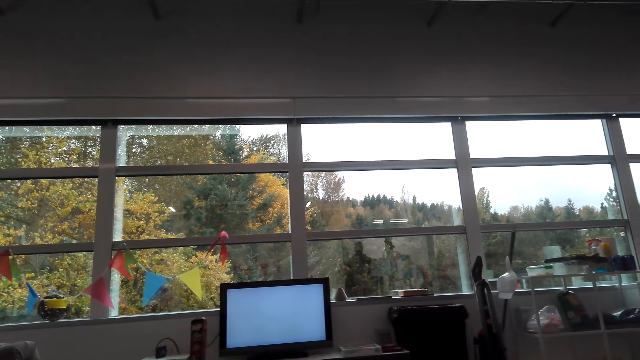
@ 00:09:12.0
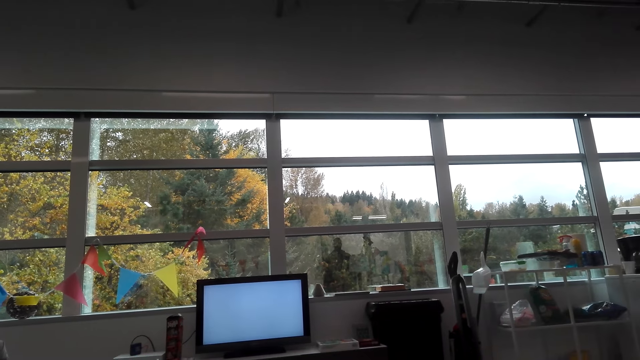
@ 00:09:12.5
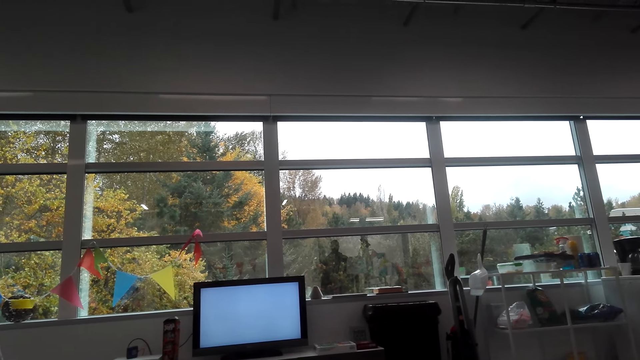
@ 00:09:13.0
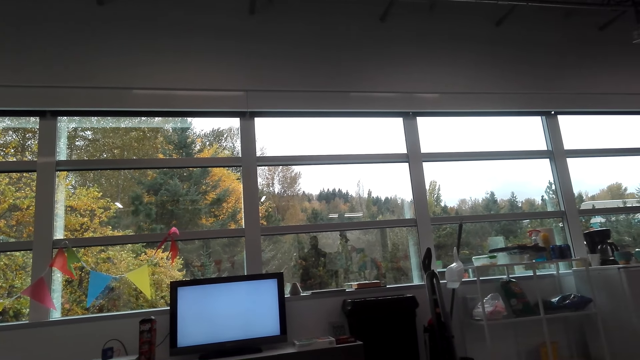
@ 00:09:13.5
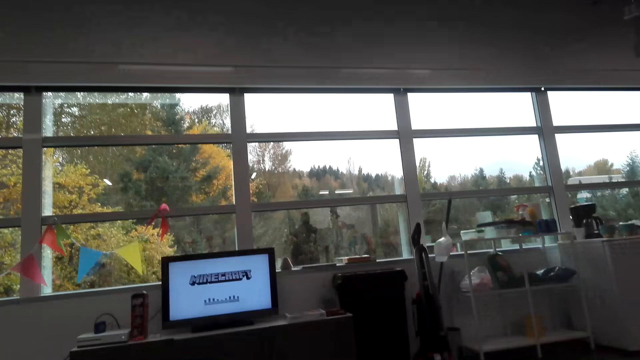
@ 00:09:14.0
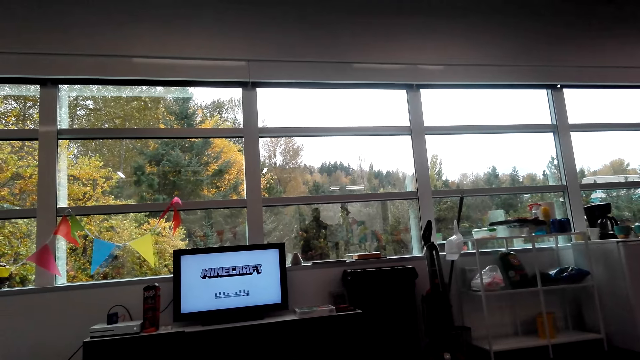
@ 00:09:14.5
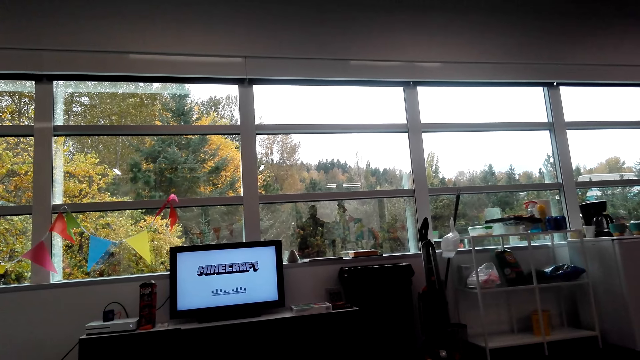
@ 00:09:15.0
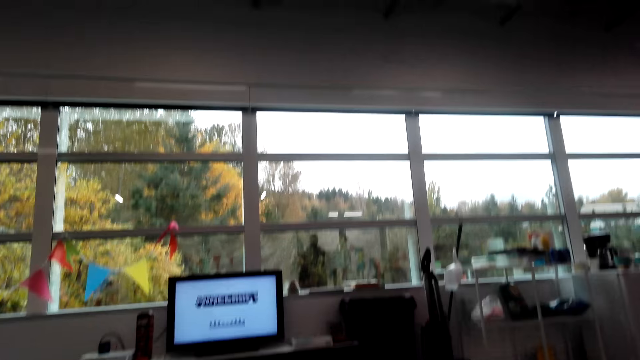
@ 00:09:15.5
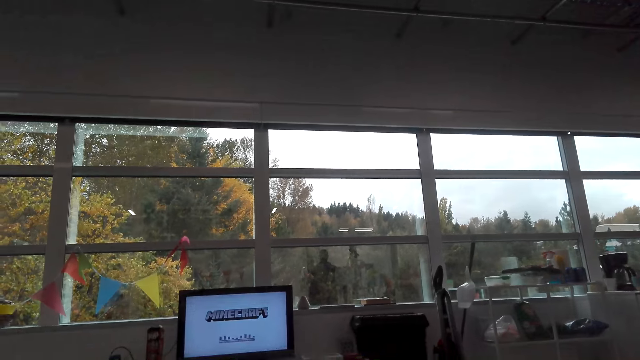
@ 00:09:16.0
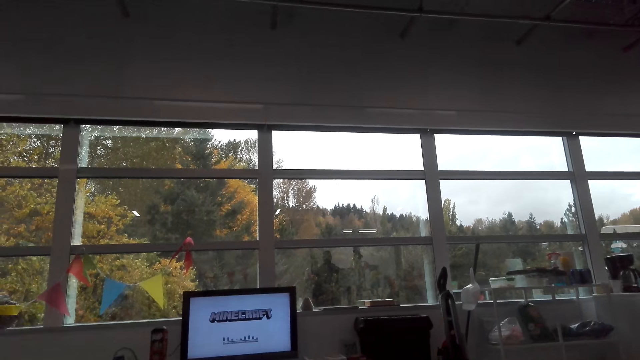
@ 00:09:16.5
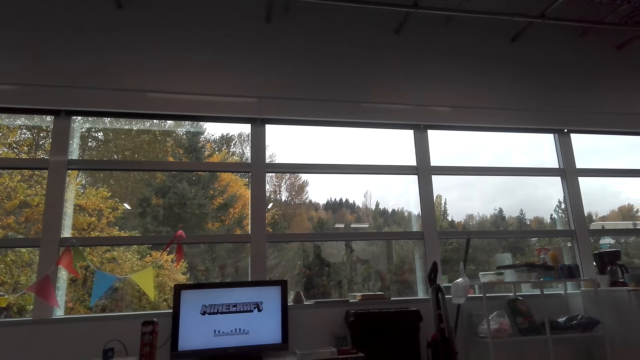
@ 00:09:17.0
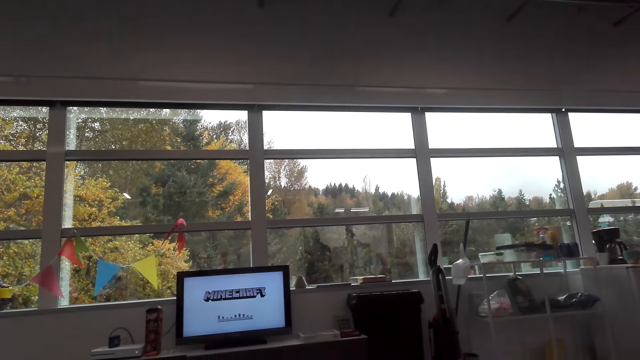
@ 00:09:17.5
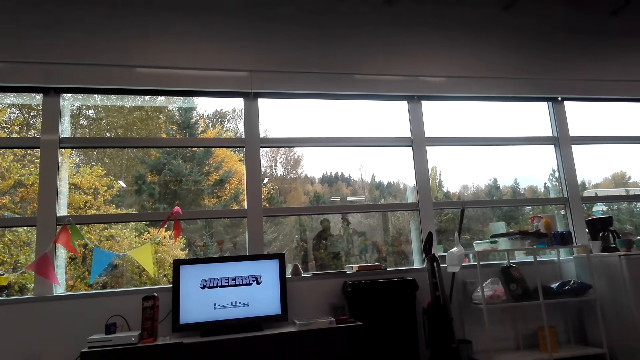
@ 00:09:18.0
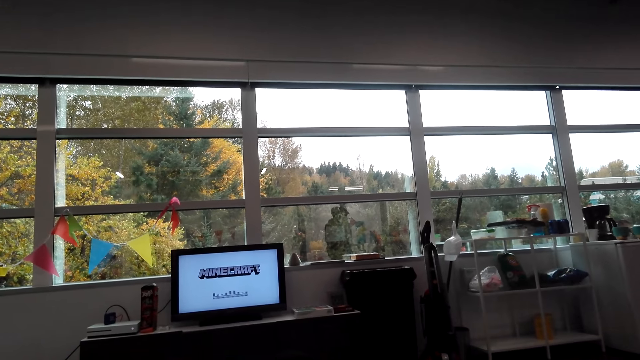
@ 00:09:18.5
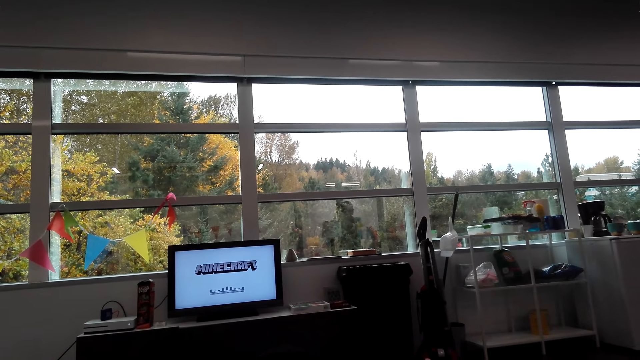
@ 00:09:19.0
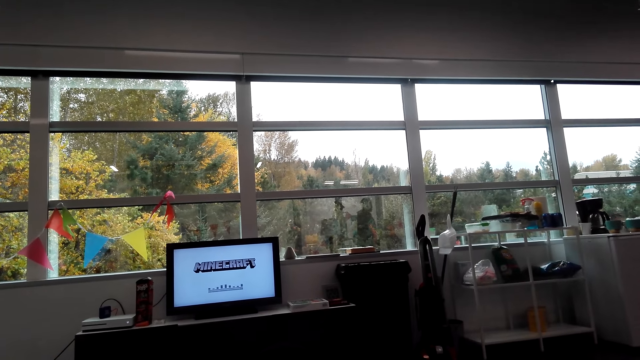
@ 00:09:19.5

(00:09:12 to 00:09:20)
The camera wearer changes the channels on the television.

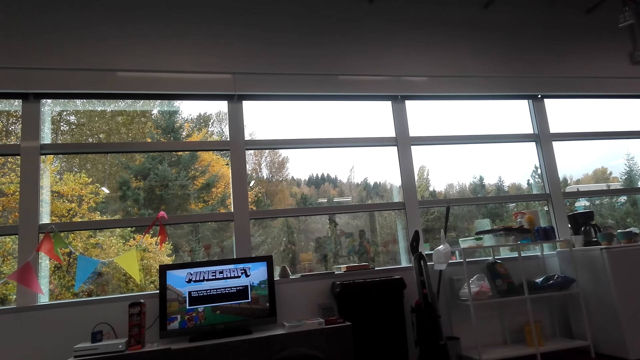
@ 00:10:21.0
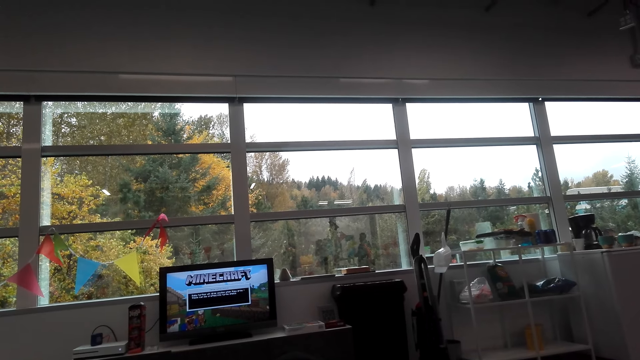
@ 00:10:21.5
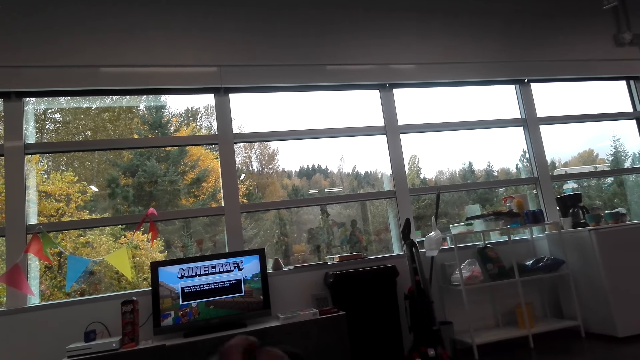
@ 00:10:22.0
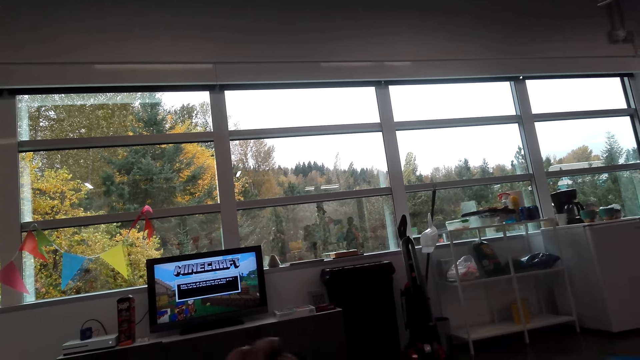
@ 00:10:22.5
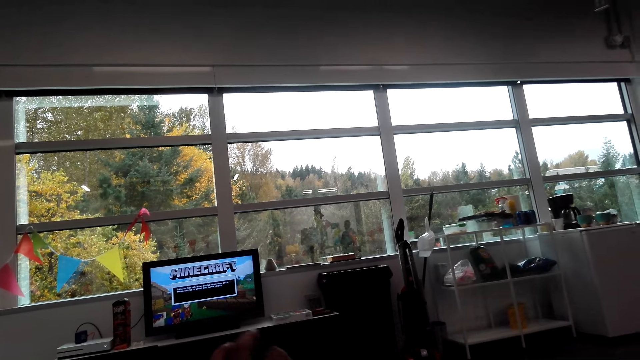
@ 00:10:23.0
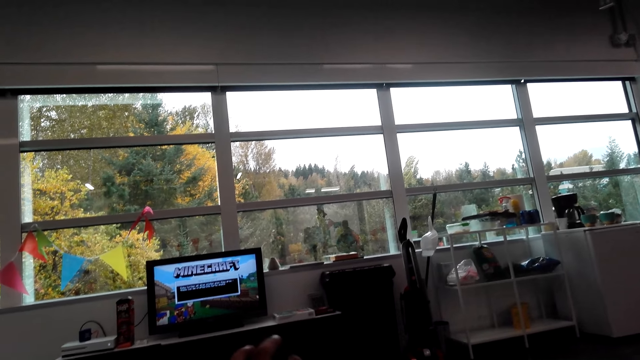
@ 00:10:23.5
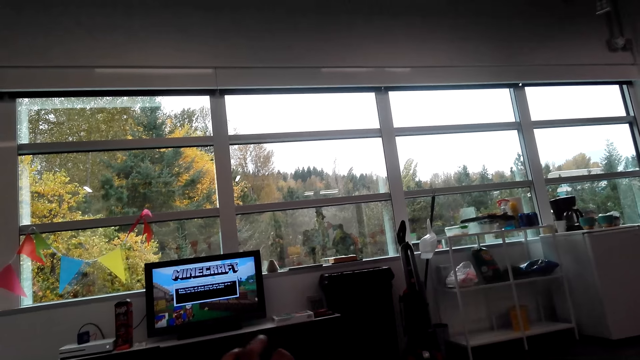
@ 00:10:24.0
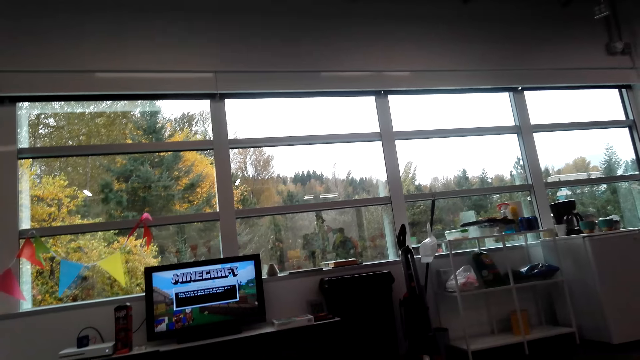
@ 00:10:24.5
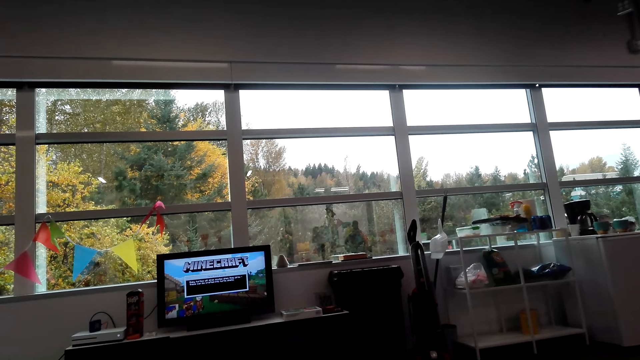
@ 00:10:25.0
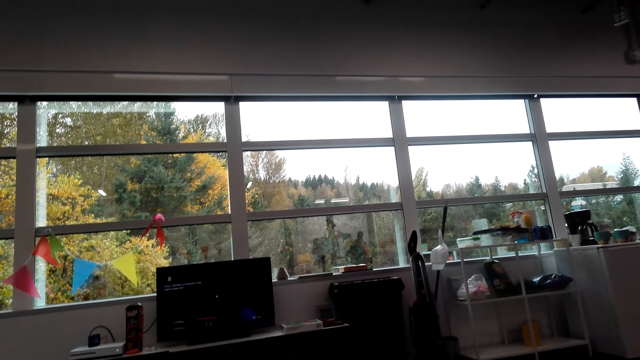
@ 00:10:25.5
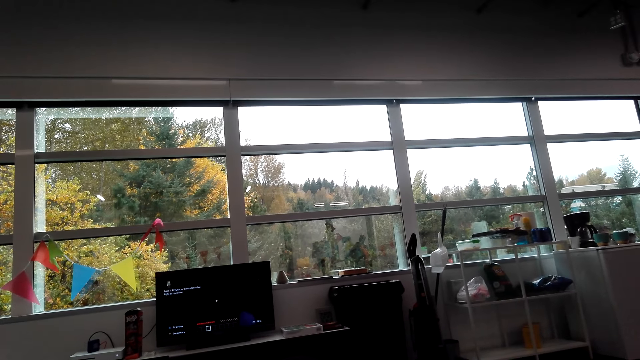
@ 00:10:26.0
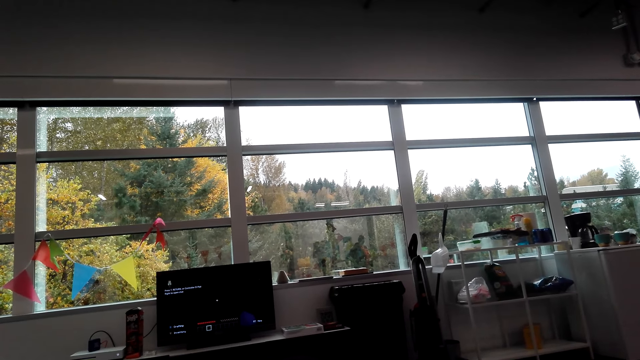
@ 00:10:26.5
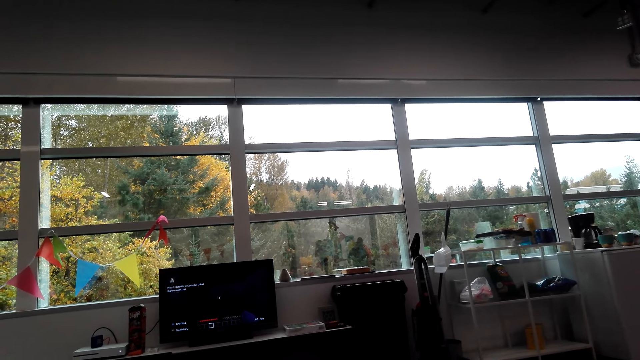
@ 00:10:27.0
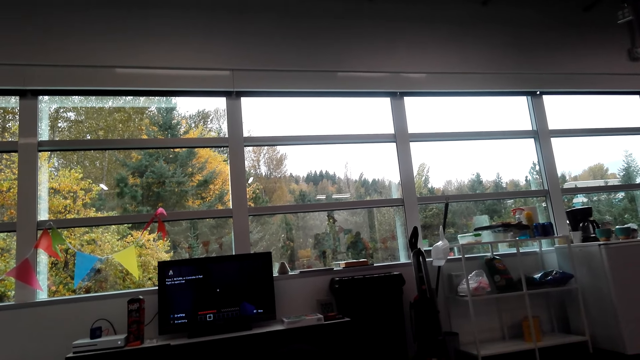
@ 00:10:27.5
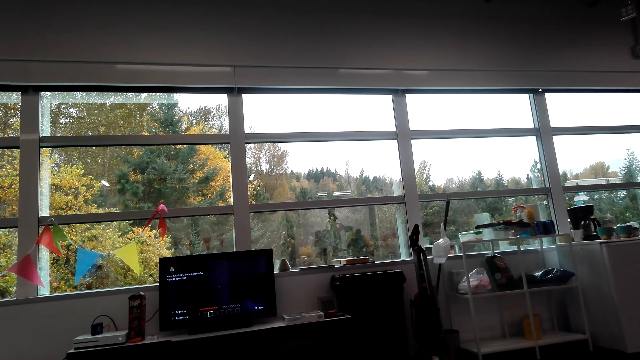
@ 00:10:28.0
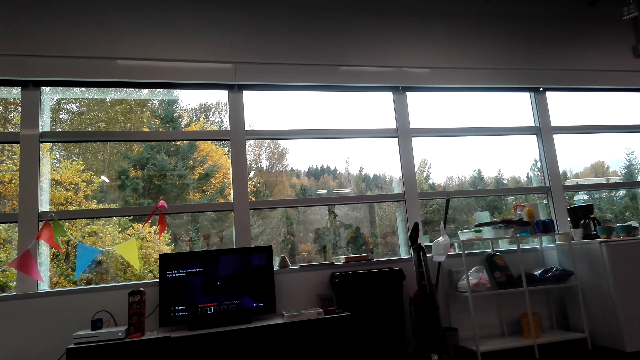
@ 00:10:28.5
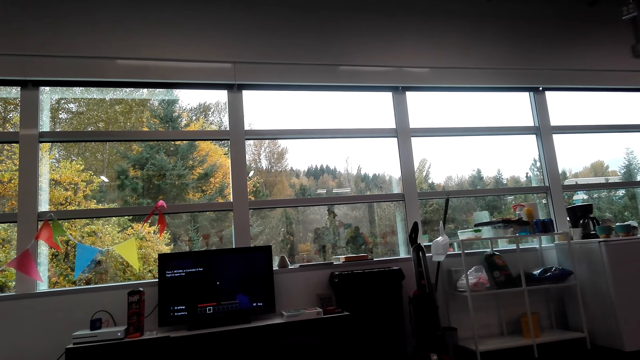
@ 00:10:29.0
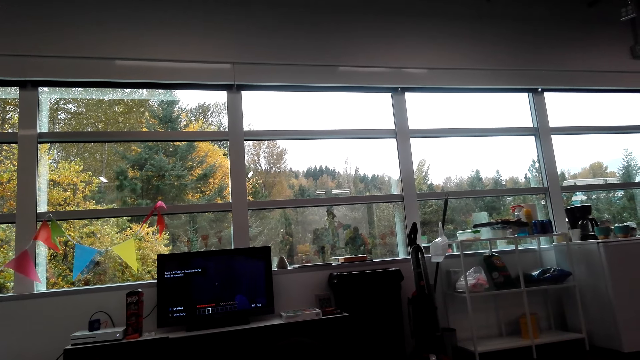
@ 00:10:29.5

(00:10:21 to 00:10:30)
The camera wearer shakes his left hand. He looks at the monitor.

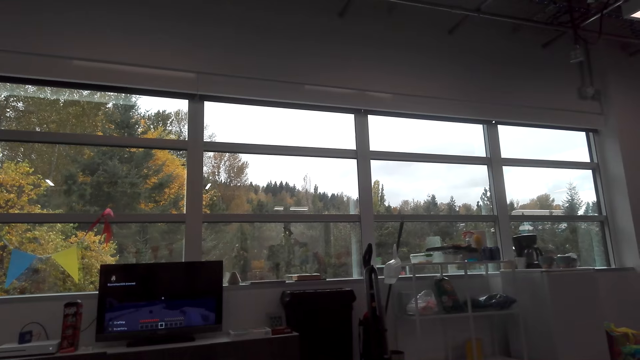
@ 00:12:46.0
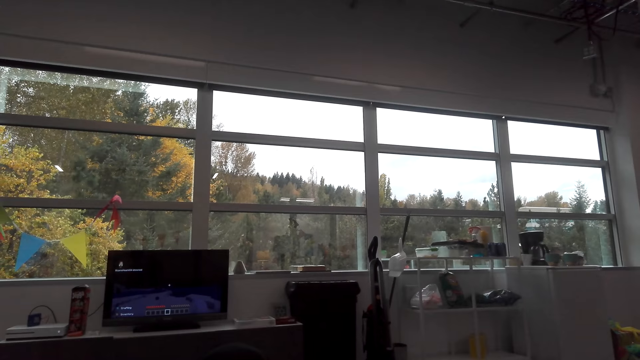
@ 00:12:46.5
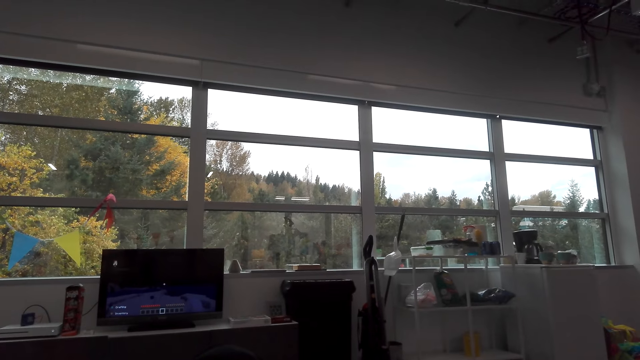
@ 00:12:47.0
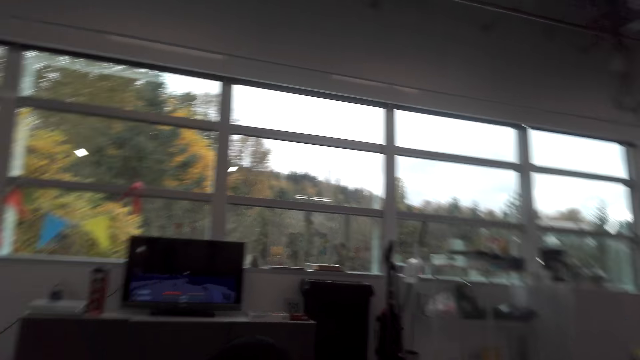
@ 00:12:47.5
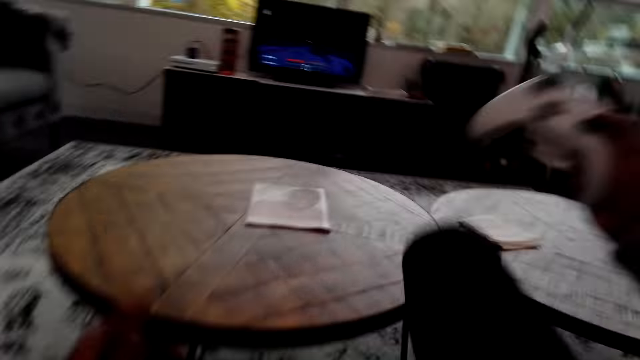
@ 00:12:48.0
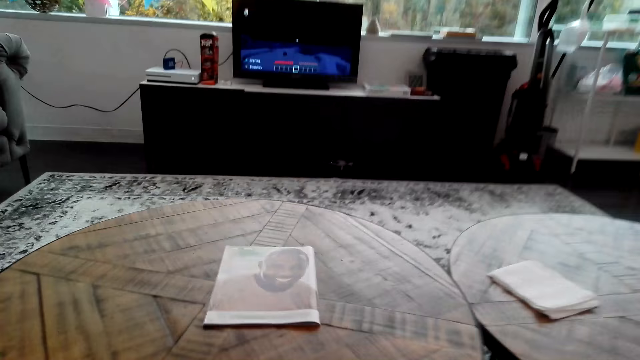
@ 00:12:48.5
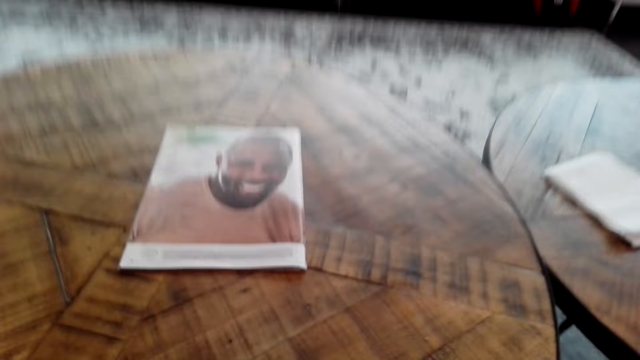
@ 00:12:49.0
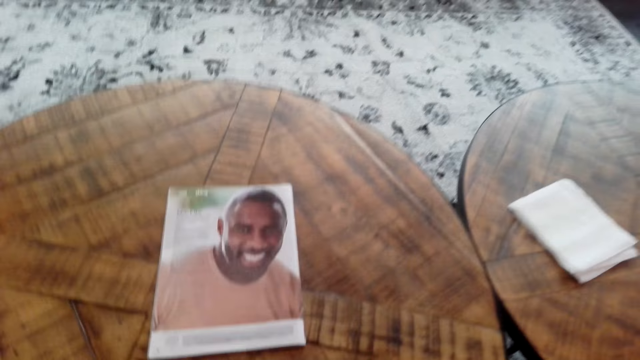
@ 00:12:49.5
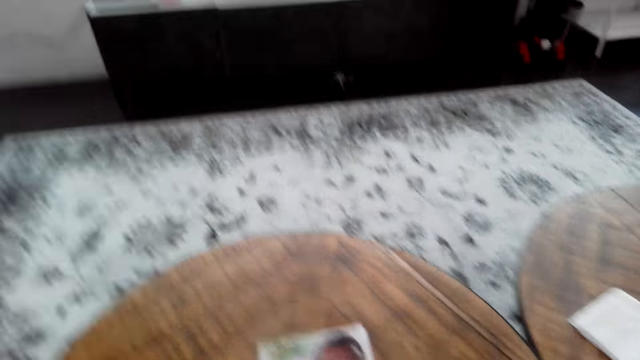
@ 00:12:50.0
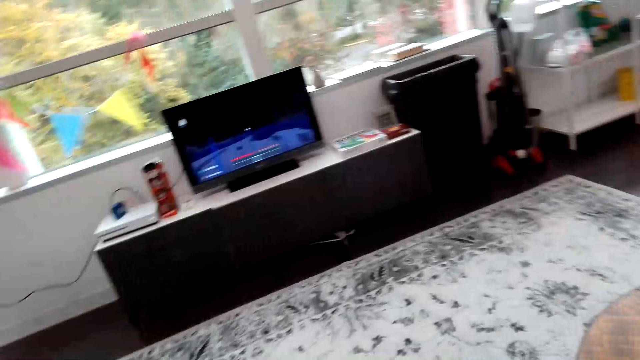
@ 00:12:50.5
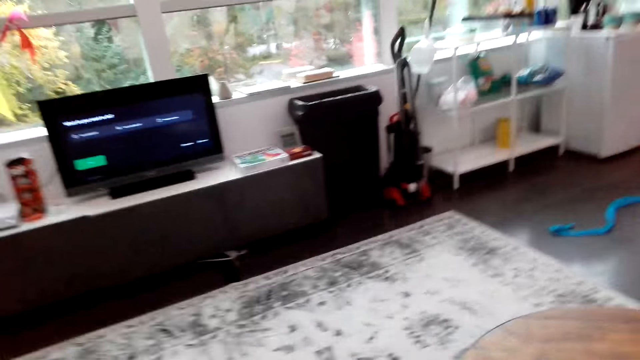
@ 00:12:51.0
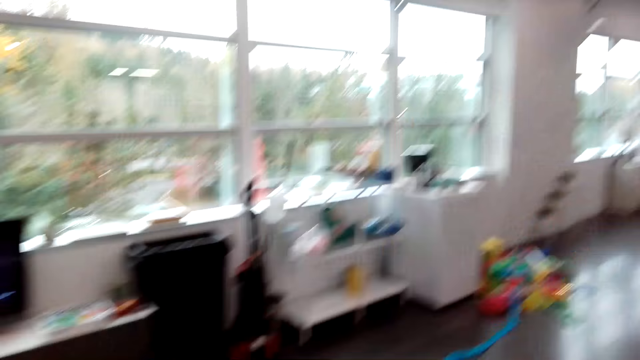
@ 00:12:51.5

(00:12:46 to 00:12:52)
A man converses with the camera wearer. The camera wearer places the PS pad on the table.
